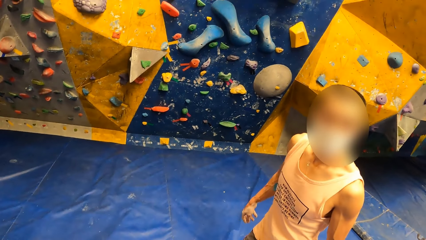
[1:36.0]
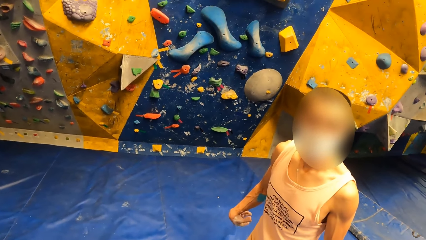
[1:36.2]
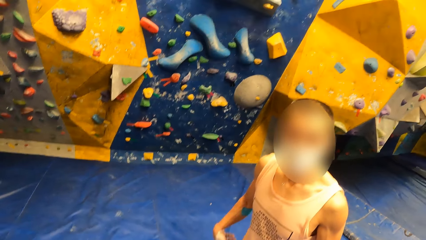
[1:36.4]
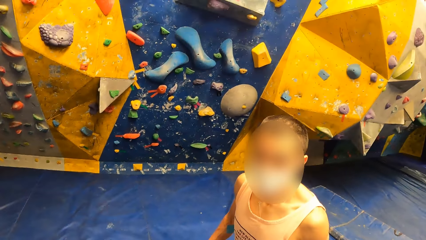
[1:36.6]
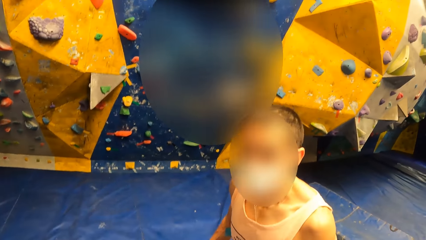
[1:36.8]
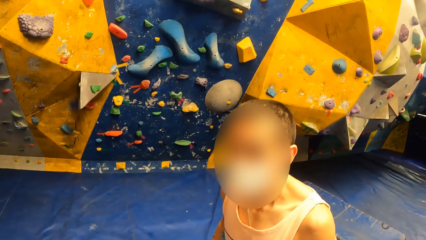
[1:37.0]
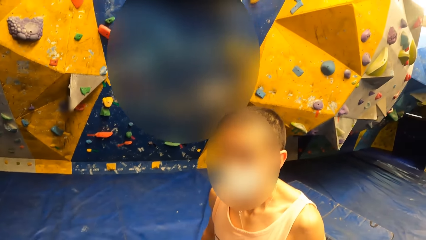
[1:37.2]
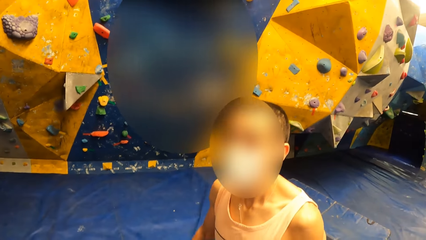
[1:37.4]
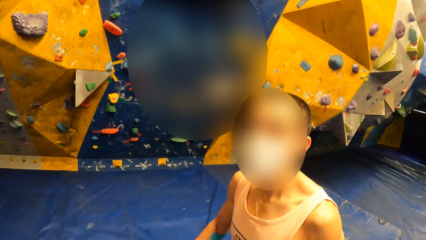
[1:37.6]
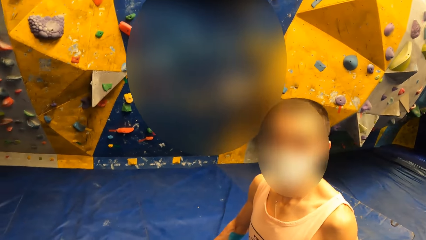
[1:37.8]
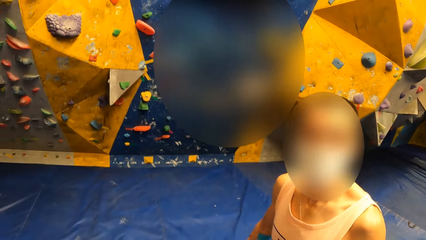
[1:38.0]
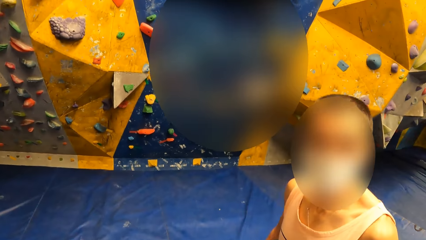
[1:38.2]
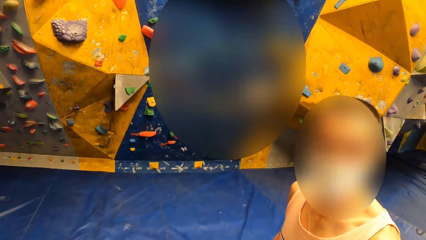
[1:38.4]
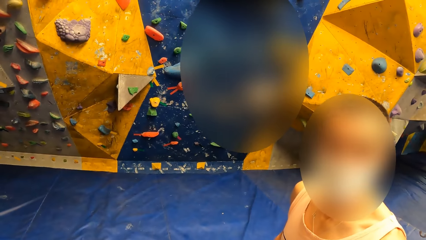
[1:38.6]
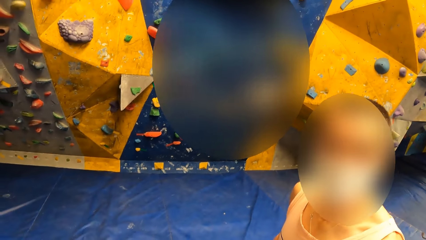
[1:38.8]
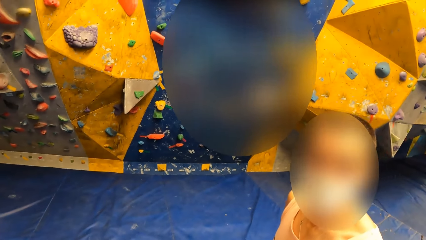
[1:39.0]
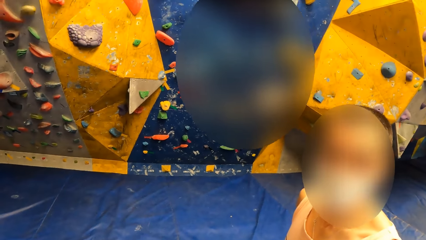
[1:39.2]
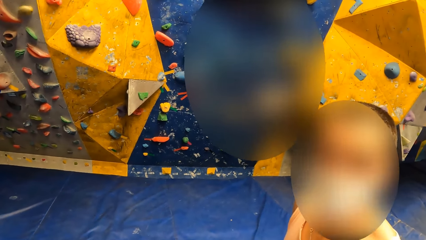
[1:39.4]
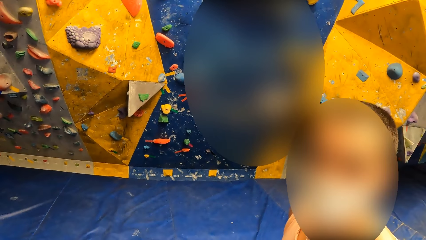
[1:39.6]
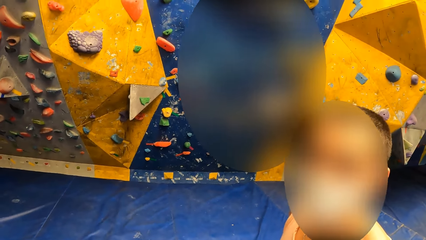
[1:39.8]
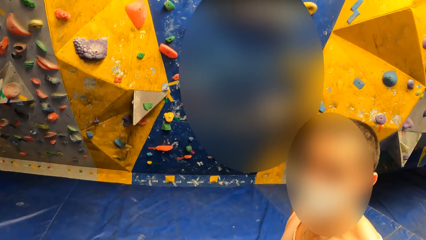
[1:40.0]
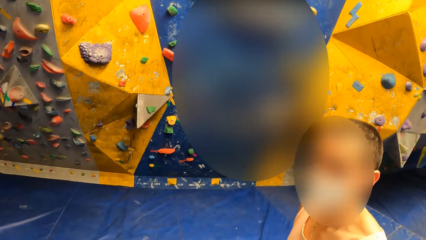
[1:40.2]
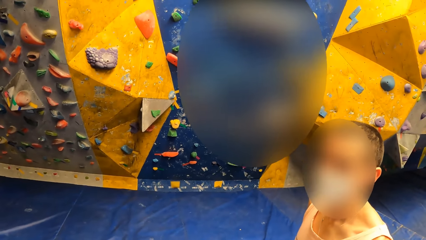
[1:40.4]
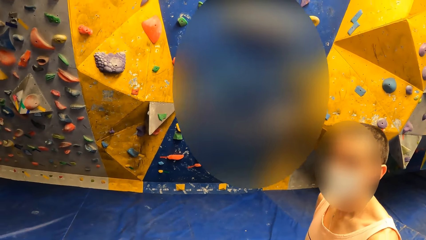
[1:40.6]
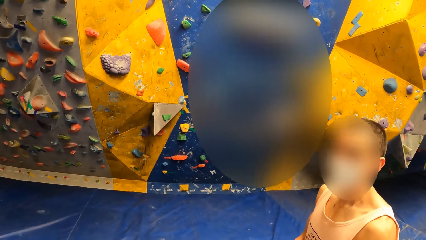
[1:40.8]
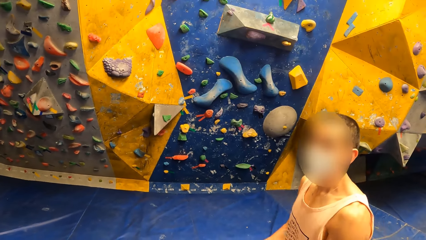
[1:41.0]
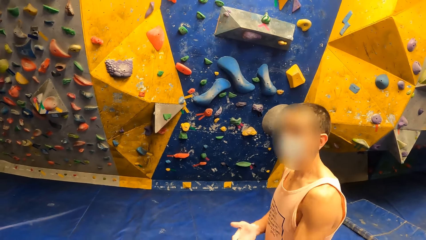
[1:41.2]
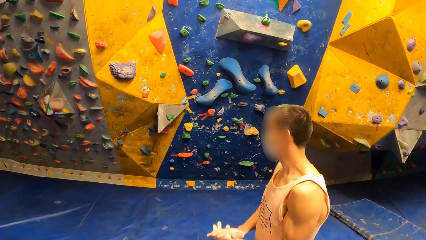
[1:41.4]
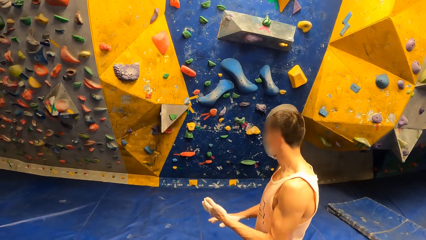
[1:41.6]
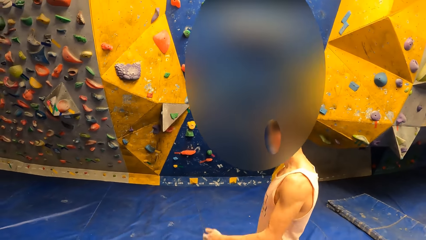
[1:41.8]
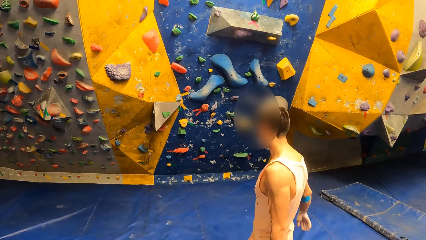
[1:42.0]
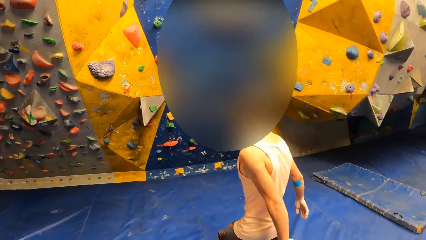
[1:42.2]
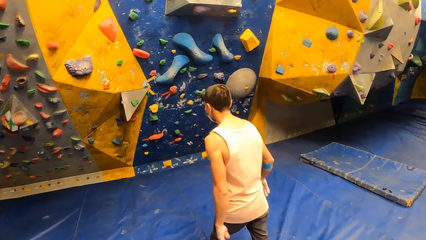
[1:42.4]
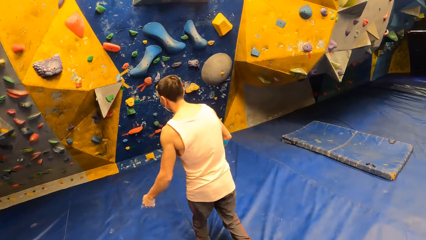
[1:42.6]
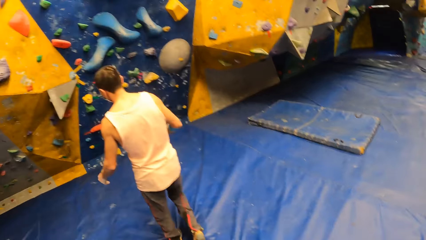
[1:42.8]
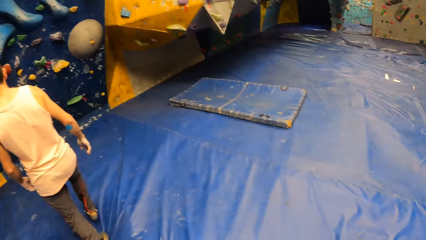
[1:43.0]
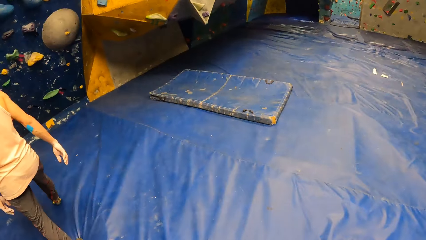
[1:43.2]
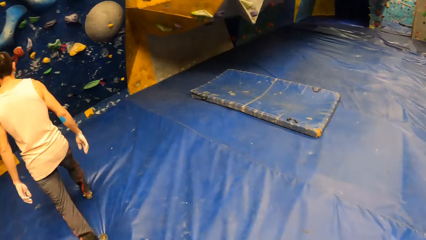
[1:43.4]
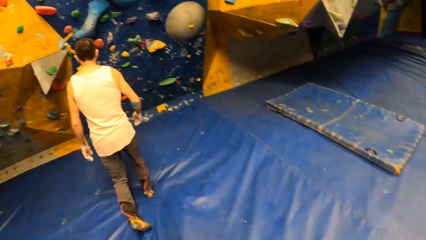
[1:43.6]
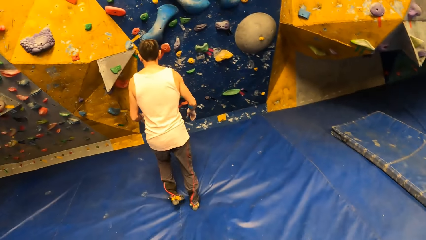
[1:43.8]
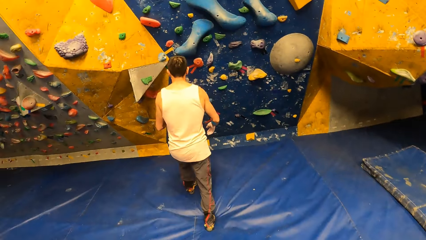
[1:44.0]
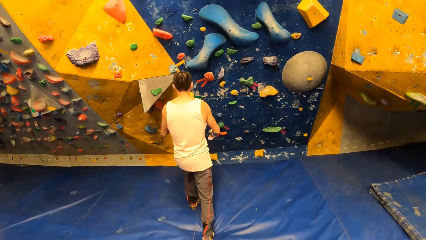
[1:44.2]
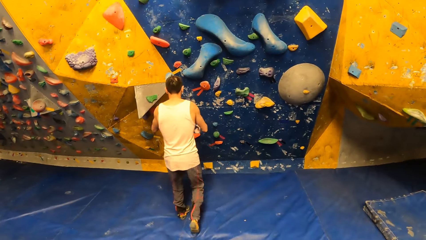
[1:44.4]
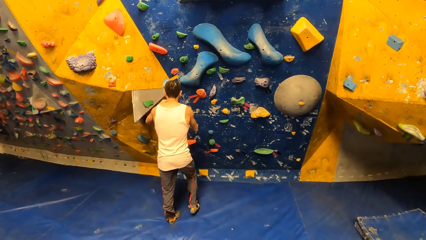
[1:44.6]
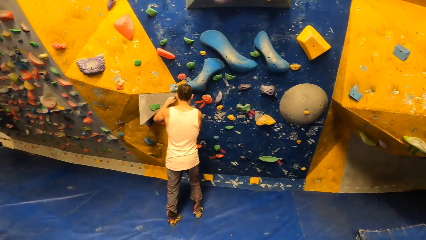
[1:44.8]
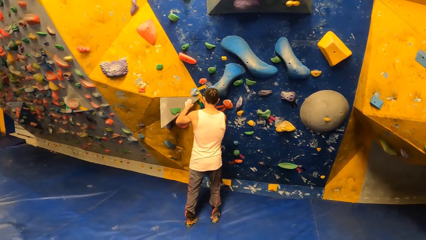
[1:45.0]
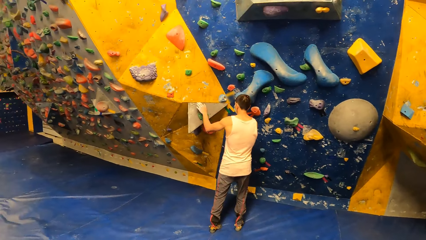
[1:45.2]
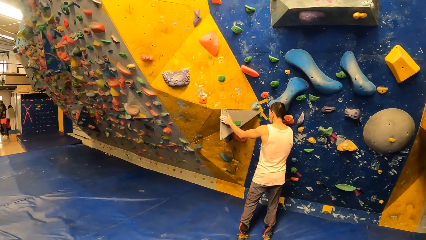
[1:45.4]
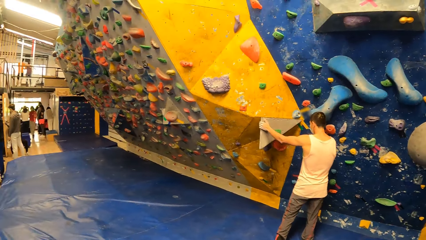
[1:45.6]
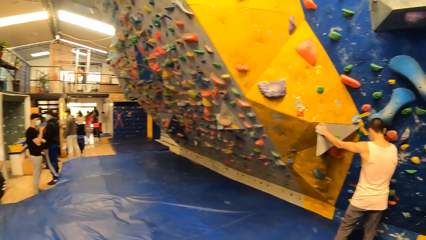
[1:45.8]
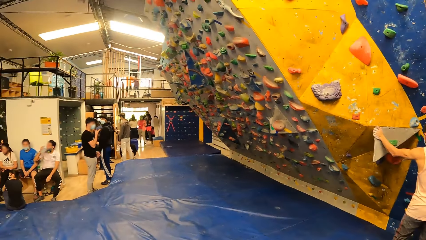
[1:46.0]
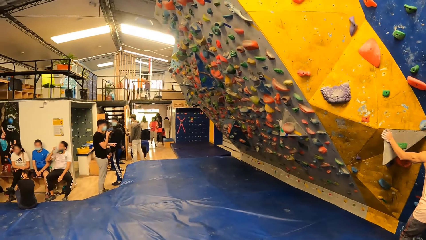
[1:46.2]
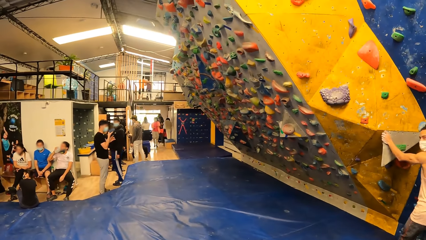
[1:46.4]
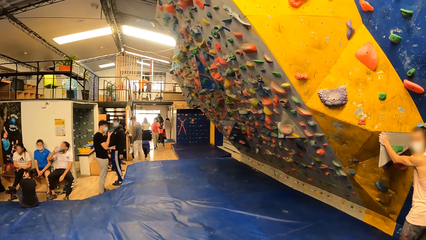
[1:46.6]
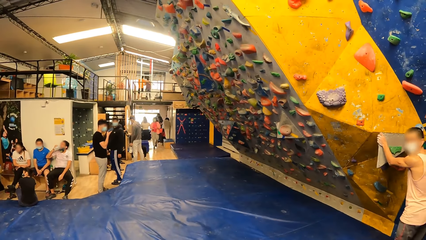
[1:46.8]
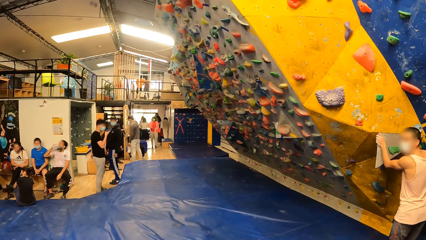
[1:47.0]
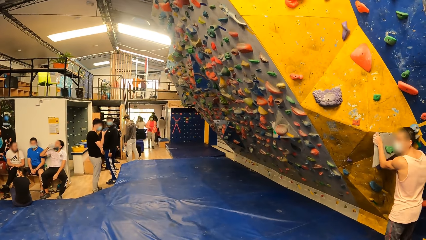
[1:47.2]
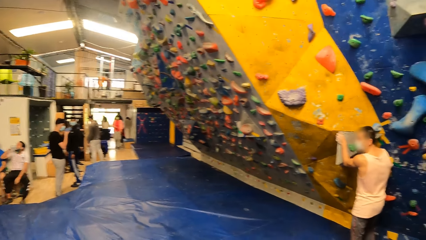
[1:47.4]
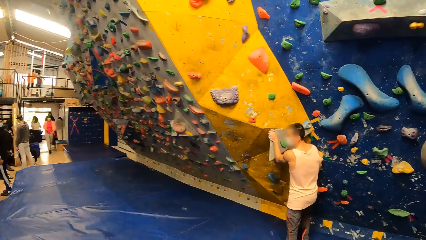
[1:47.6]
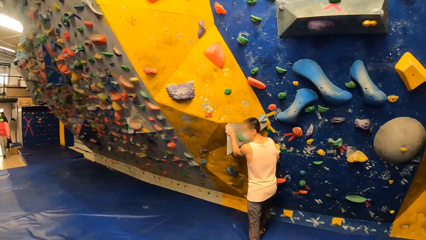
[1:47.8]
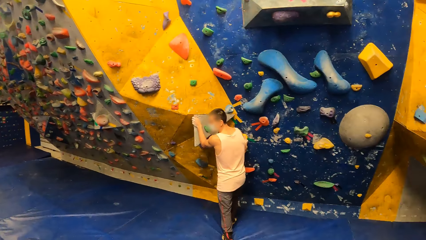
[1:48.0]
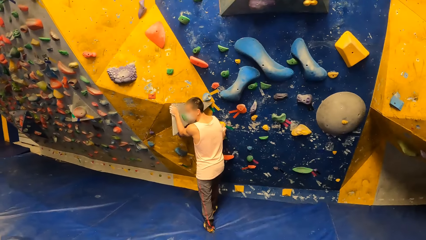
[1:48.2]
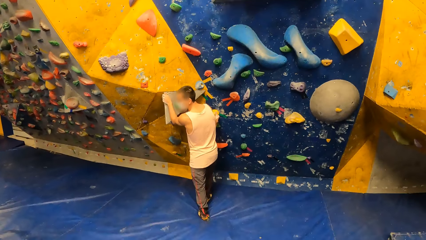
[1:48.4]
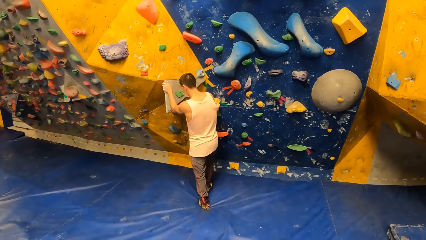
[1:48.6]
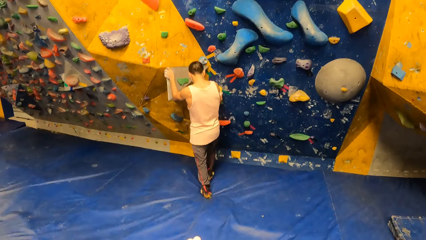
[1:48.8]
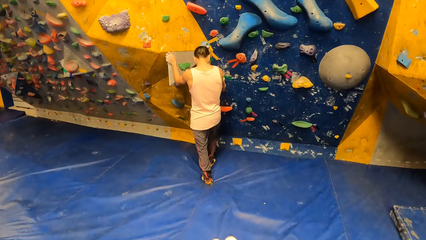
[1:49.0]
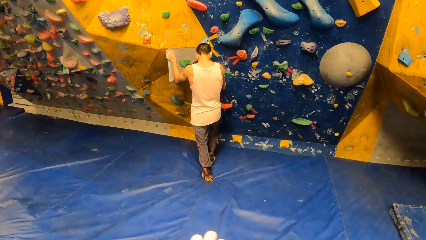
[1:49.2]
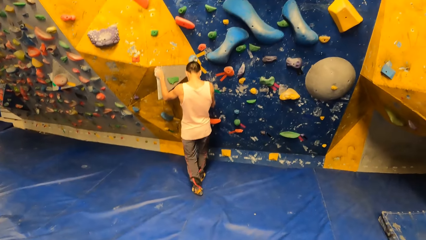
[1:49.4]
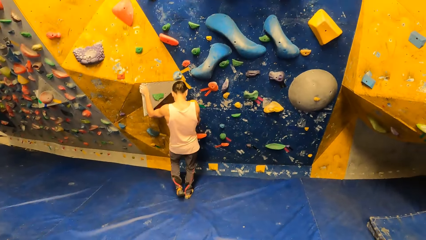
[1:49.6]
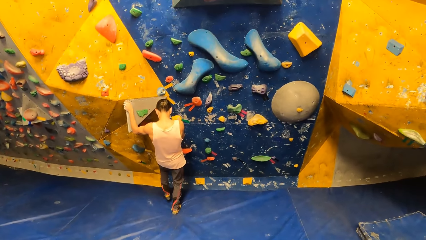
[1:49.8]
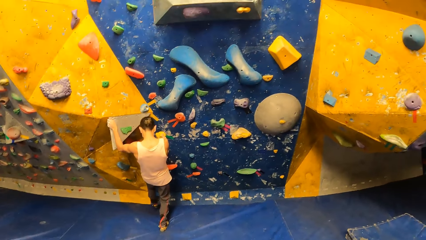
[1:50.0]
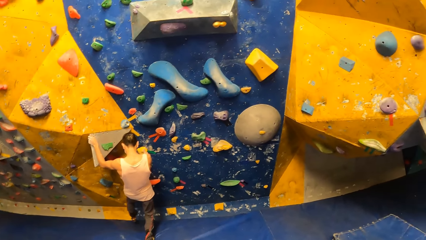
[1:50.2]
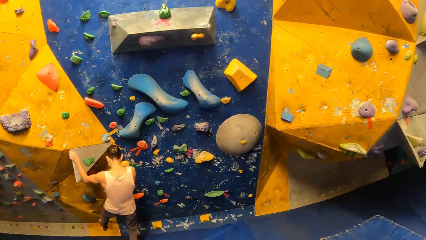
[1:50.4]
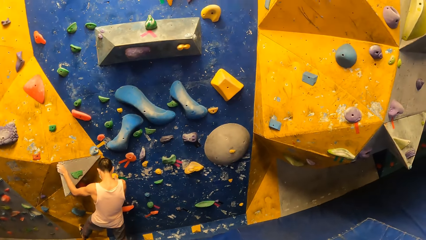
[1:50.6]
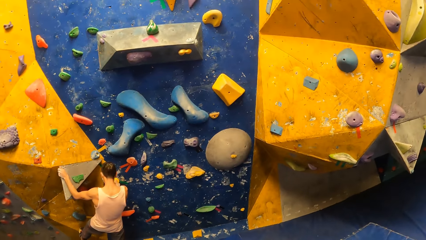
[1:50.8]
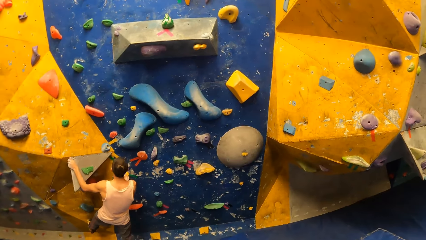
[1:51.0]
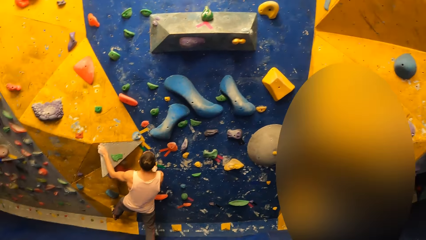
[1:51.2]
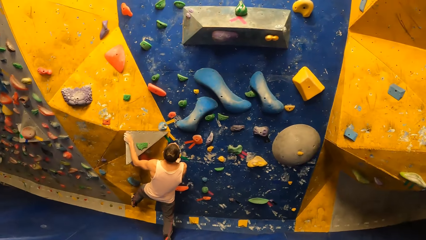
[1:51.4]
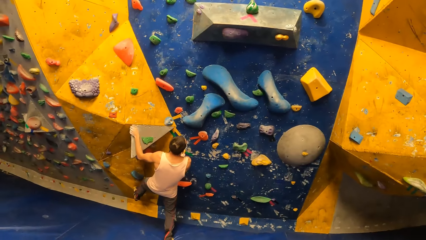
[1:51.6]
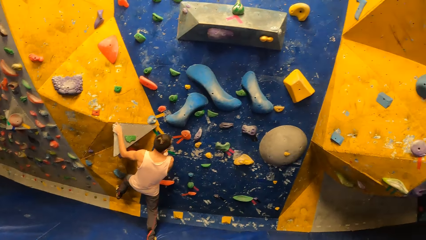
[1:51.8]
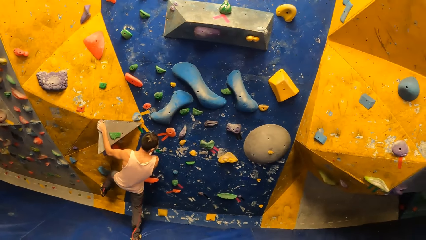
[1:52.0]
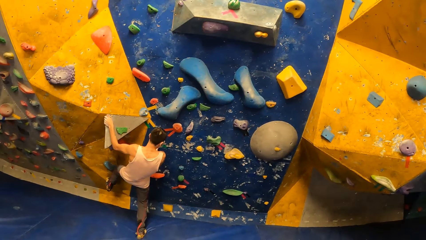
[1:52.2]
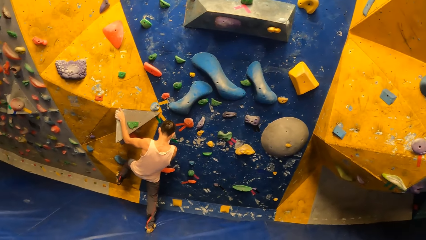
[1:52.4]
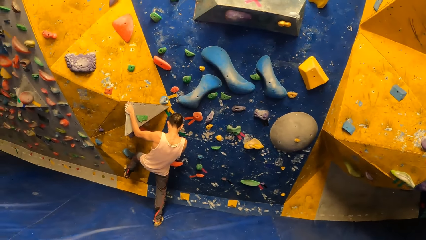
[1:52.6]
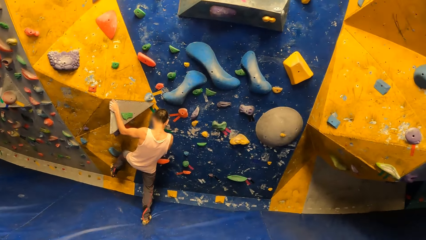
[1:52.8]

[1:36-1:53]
A man dusts off his hands. The man walks towards a bouldering wall. The man holds a crag with his hands. The camera wearer looks around. They look at the man. The man places his left foot on a crag. The man climbs the wall.
